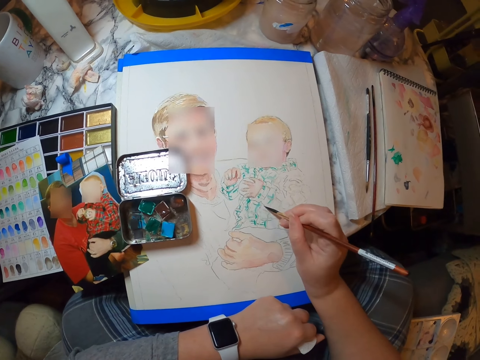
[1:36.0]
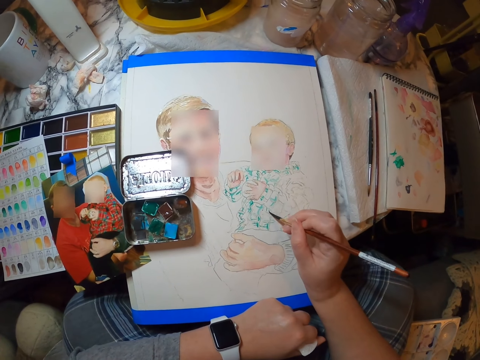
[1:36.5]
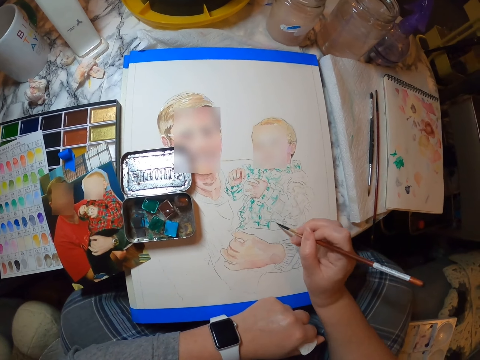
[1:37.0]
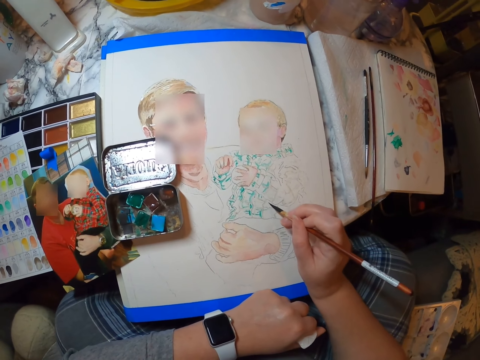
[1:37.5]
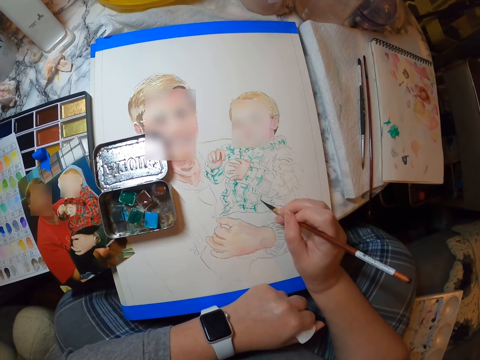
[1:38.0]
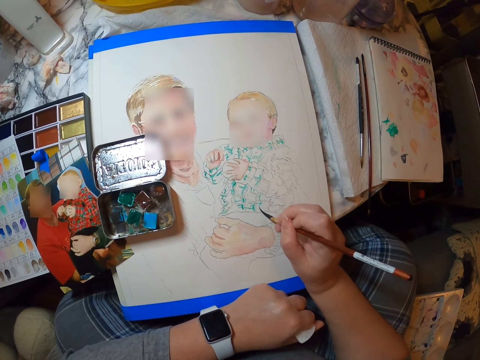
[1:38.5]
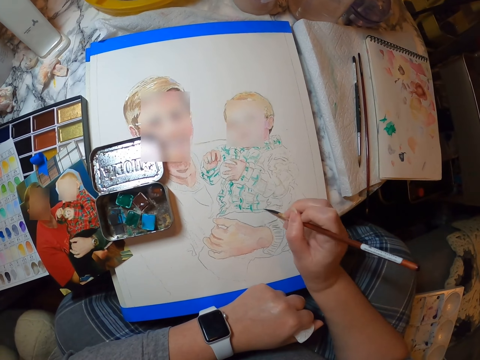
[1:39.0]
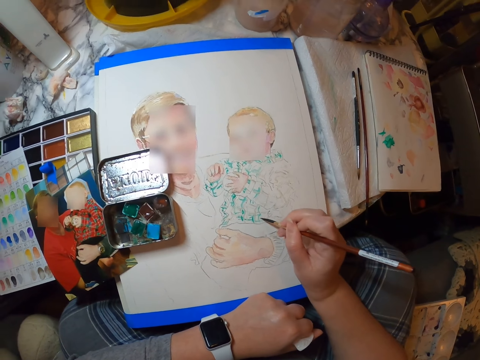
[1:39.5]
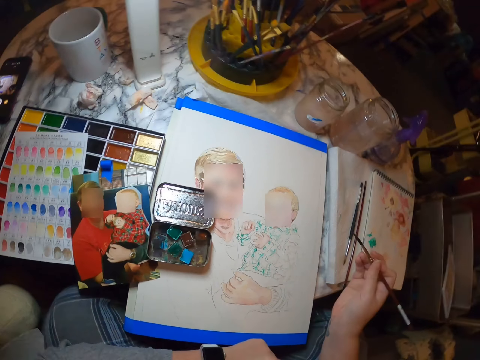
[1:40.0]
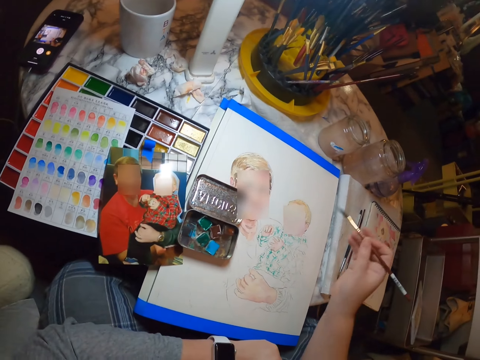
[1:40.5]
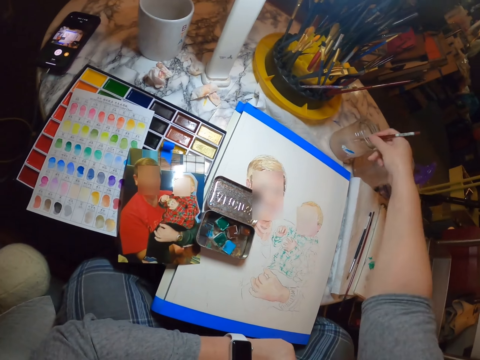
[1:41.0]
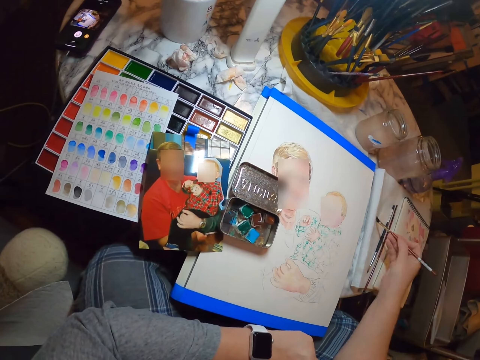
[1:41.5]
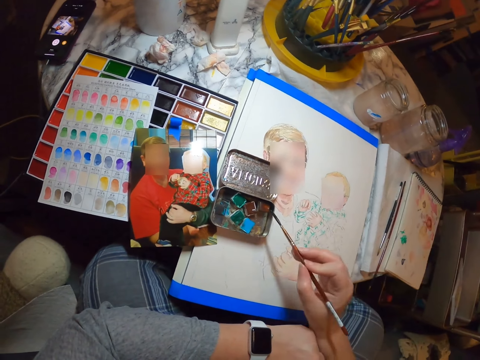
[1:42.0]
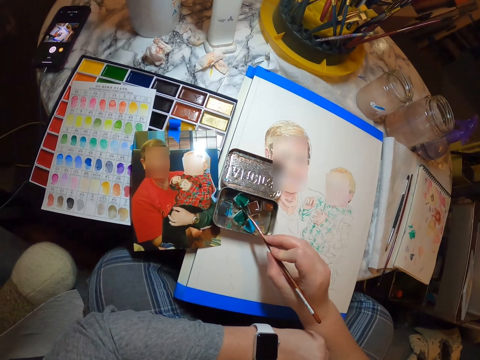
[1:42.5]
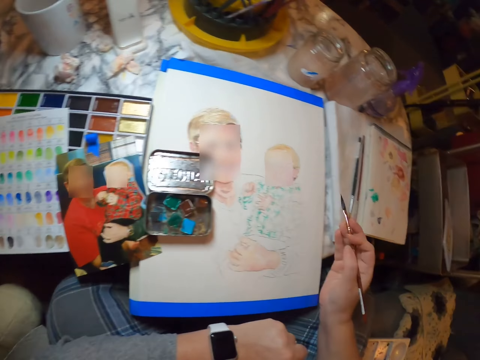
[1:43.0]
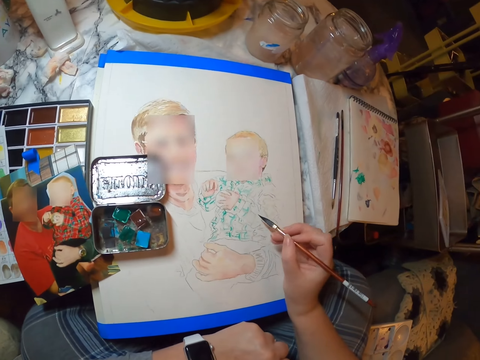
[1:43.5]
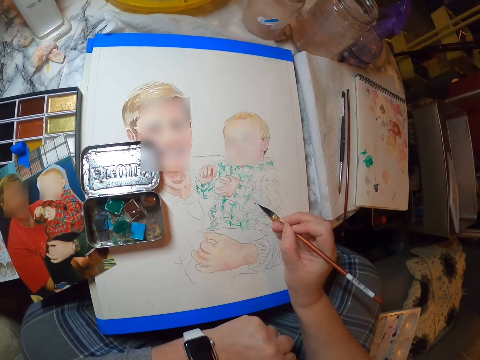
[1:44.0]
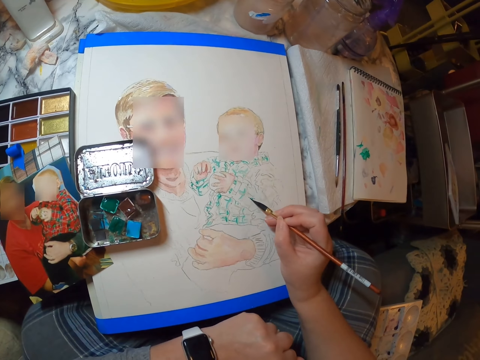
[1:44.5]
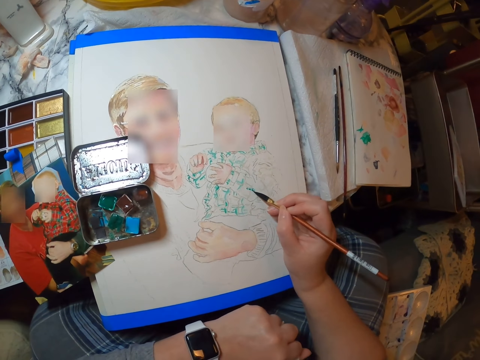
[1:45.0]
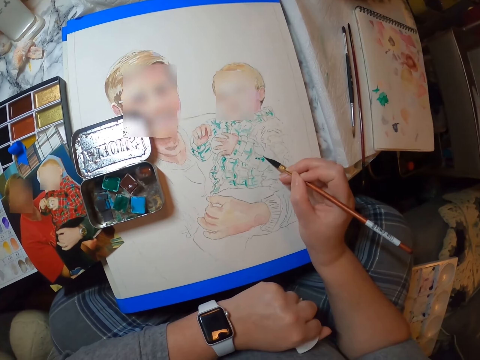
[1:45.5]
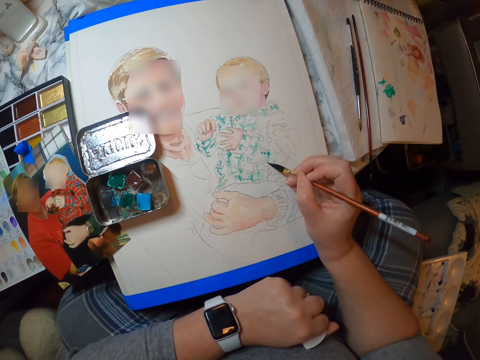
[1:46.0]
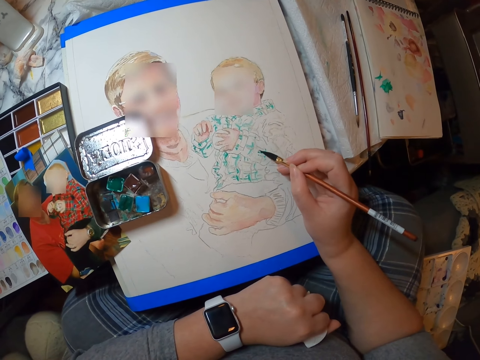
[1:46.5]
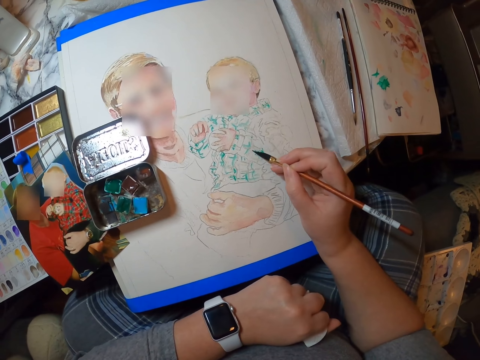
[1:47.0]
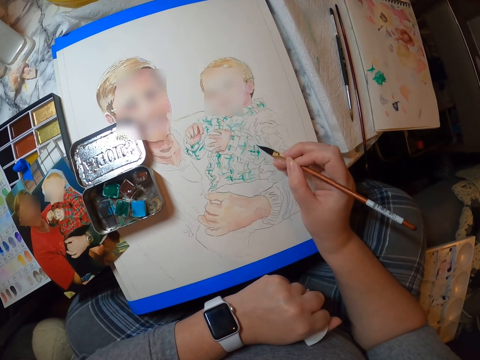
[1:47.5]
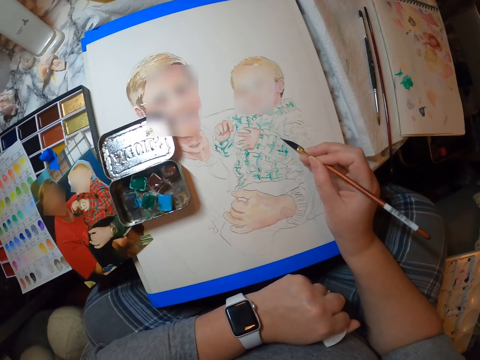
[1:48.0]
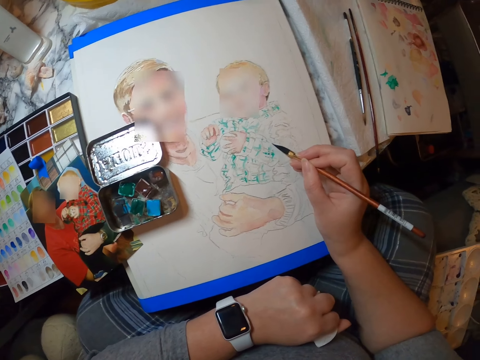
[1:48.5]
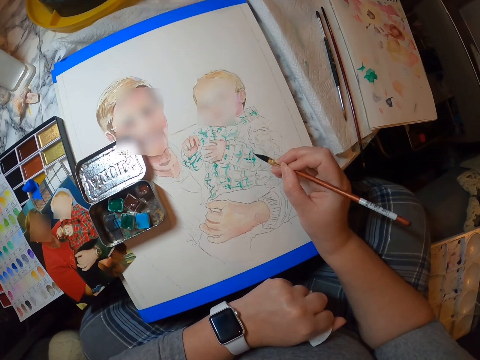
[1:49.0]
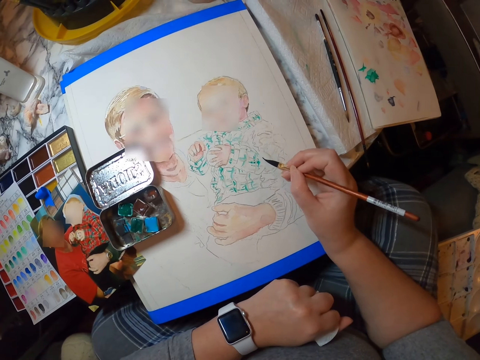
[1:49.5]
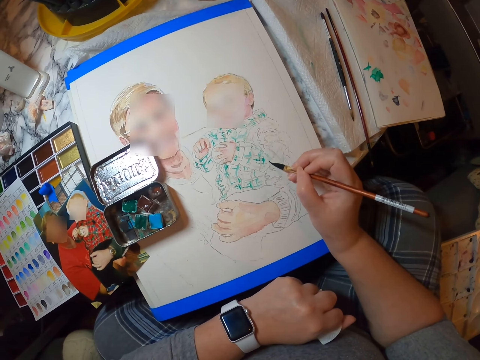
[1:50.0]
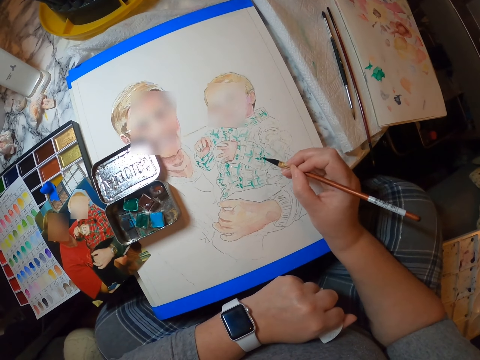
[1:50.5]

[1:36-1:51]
The camera wearer dips a brush in the paint. They rub the brush on the book. They take paint. They paint a drawing.

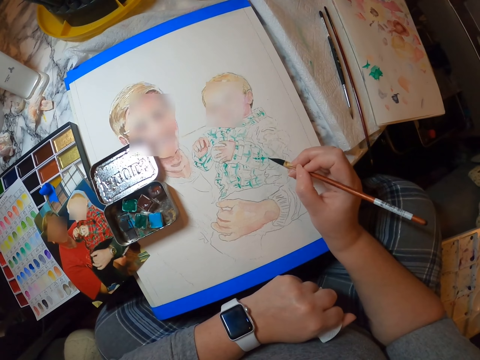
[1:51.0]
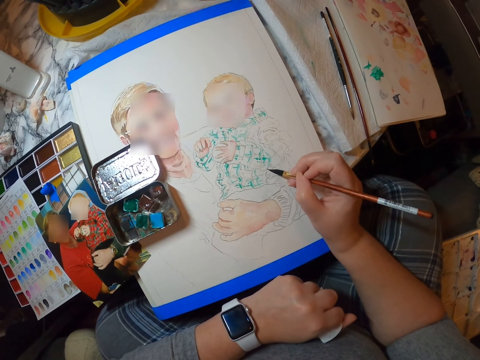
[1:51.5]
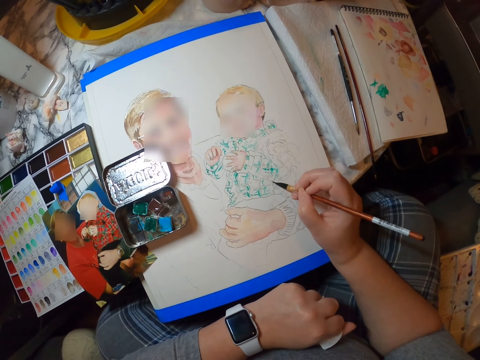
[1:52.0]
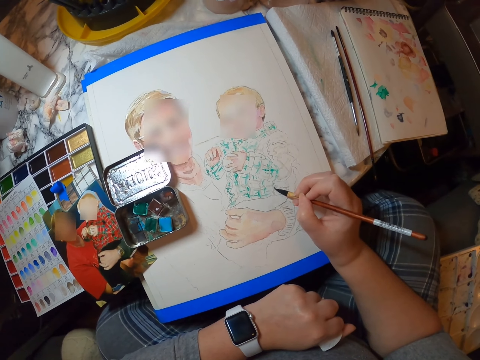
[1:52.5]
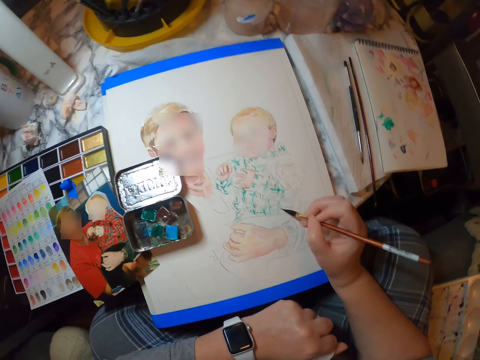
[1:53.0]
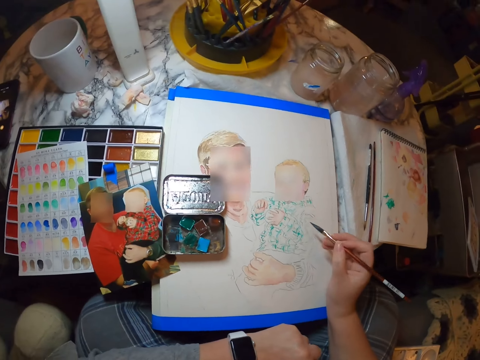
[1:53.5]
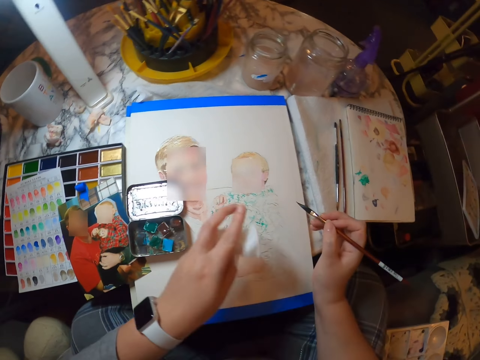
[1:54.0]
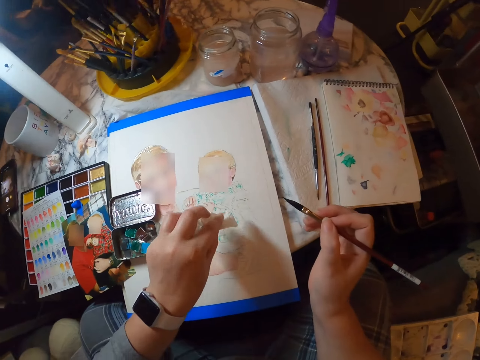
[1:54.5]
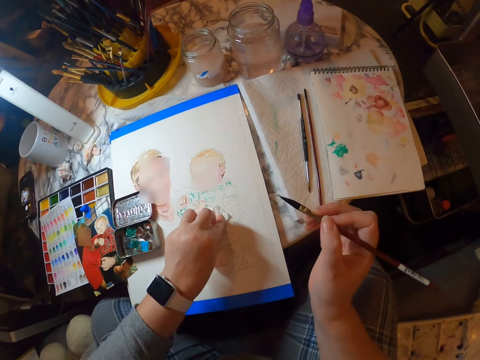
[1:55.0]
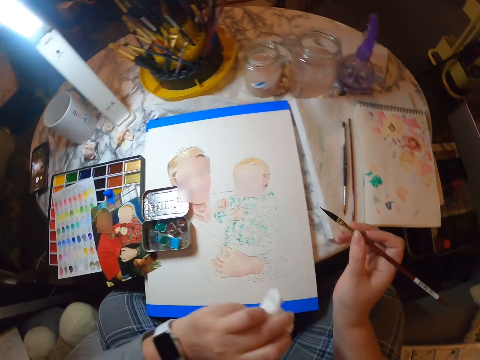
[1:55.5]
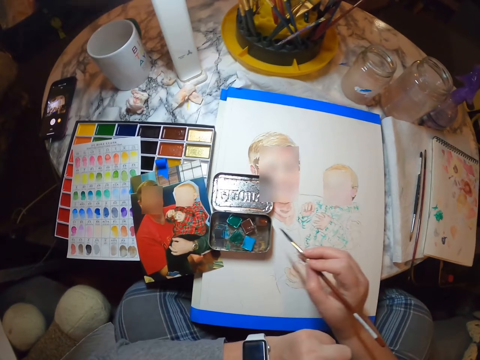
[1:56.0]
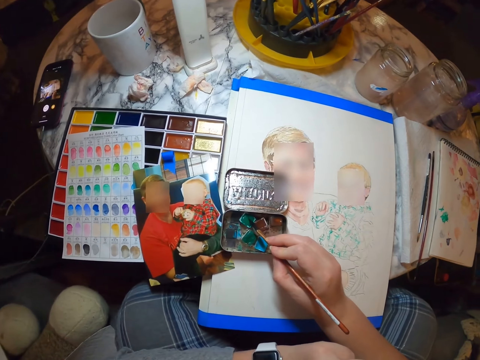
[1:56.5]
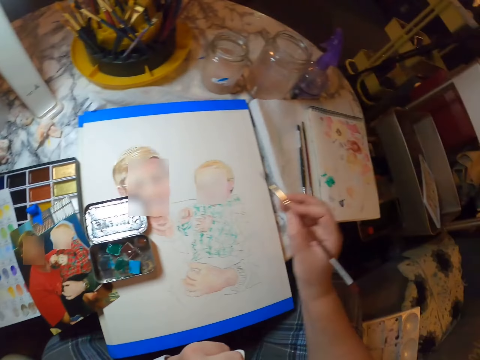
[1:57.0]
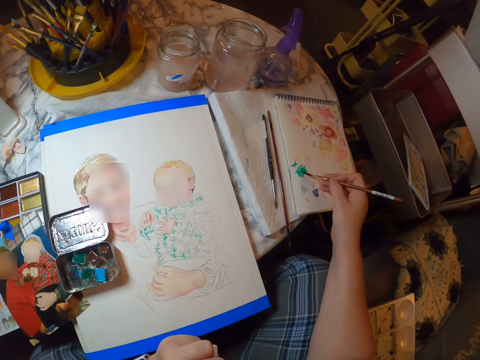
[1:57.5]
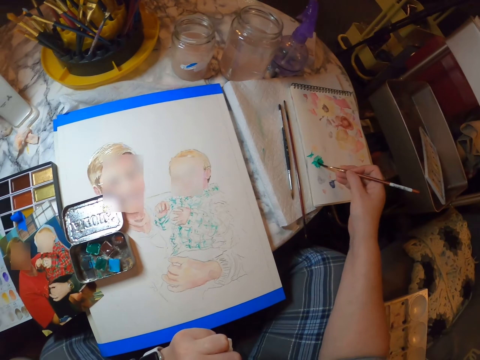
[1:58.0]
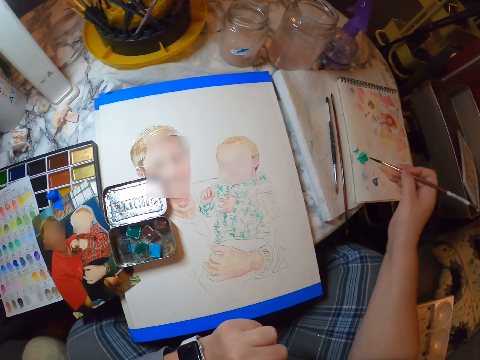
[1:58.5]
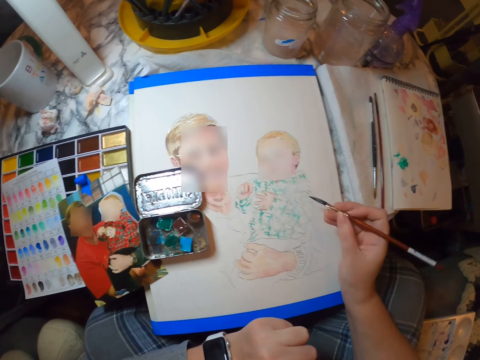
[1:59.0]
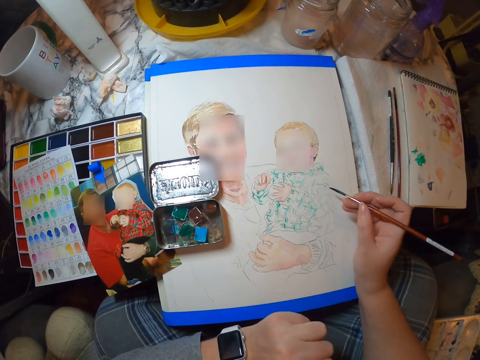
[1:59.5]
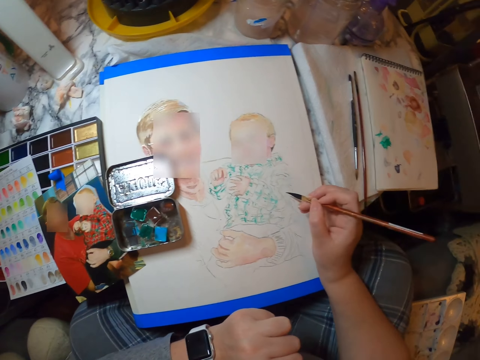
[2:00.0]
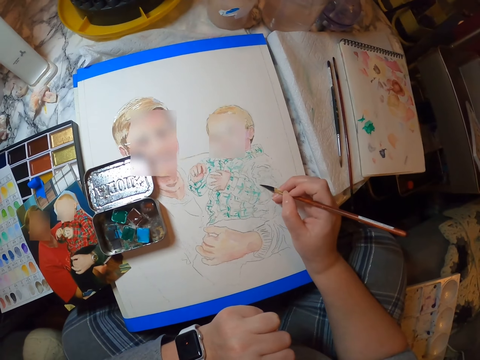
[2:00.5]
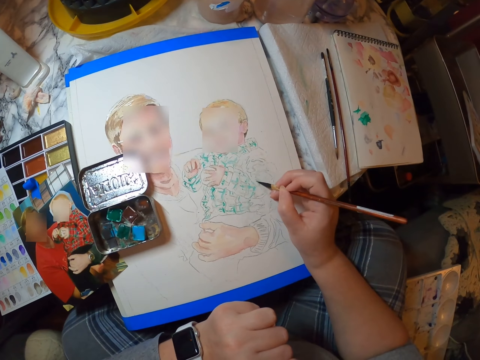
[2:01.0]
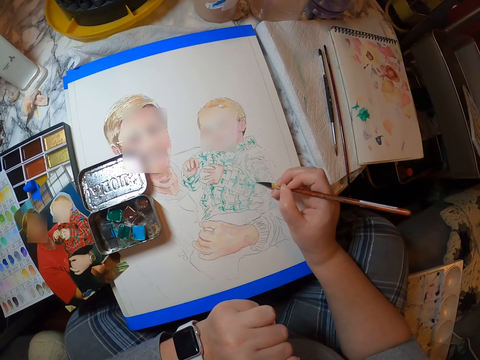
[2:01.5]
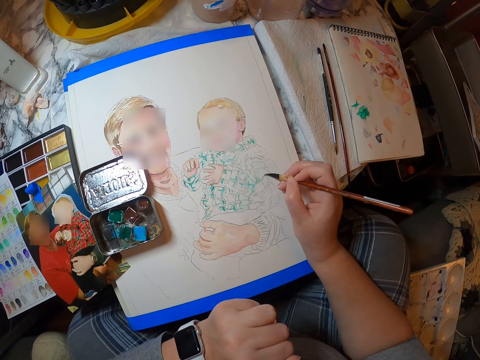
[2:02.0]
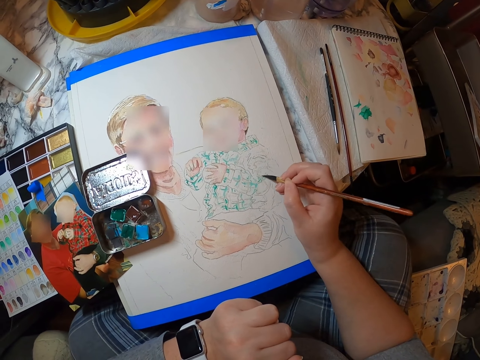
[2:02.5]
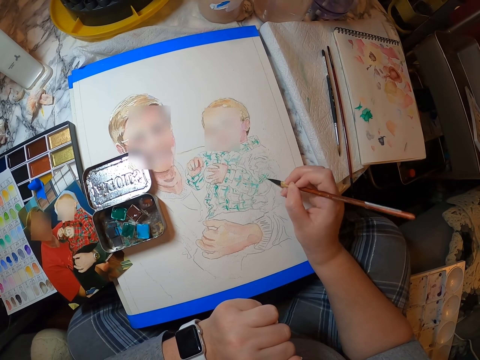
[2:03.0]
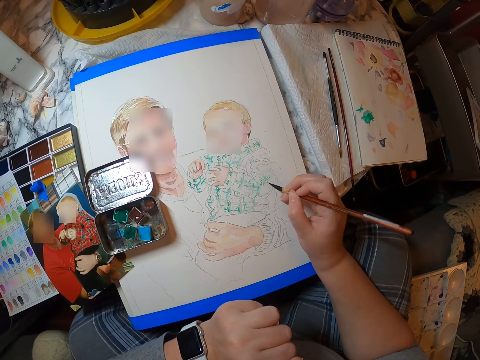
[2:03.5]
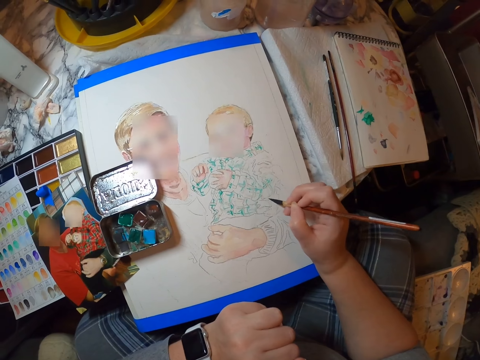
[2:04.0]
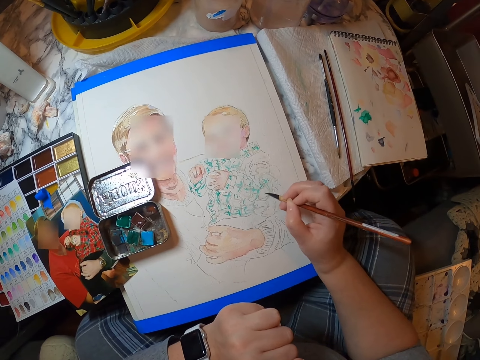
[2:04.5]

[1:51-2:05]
The camera wearer taps the drawing with a serviette. They take paint. They apply paint on a book. They paint the drawing.
